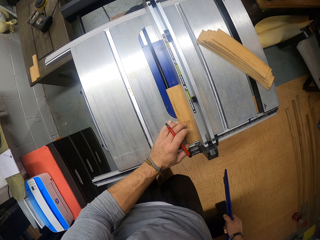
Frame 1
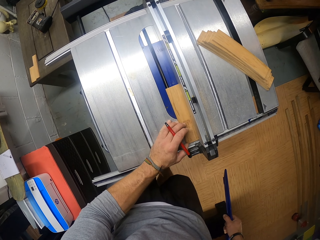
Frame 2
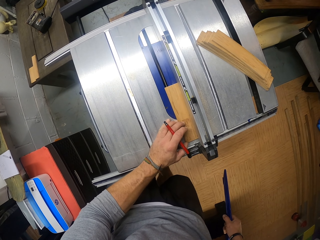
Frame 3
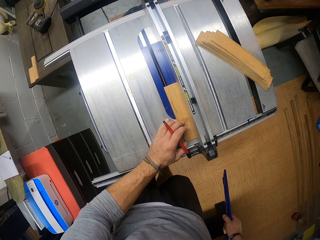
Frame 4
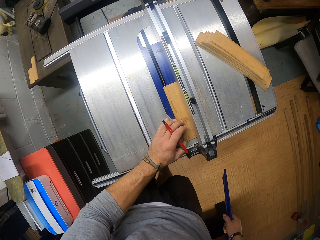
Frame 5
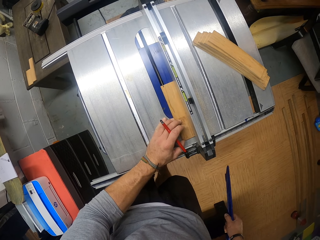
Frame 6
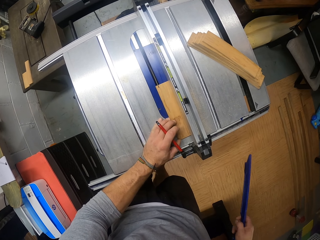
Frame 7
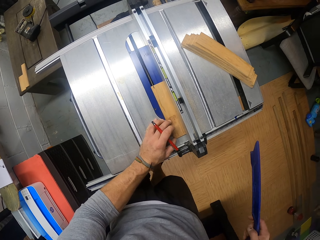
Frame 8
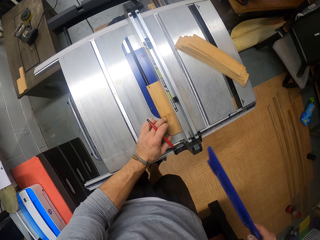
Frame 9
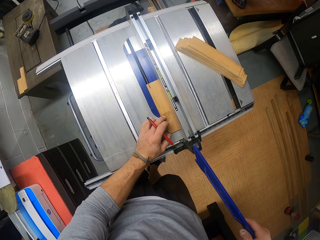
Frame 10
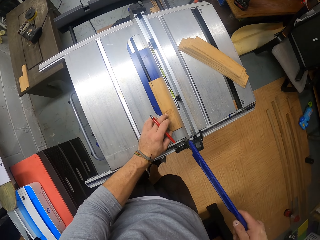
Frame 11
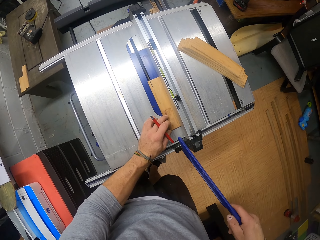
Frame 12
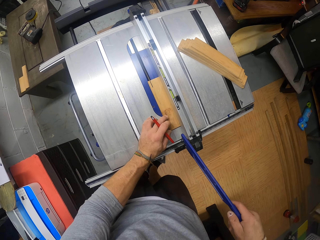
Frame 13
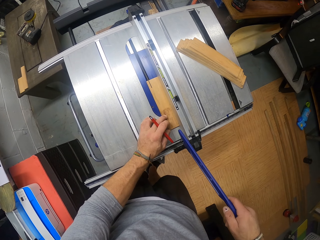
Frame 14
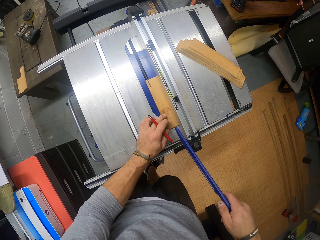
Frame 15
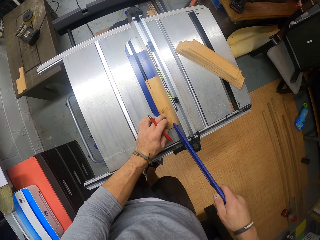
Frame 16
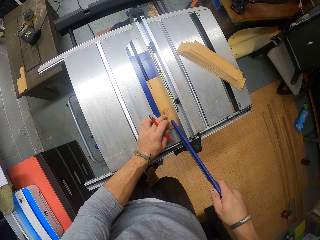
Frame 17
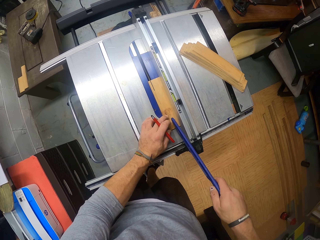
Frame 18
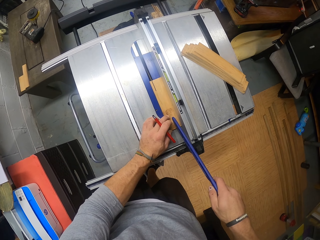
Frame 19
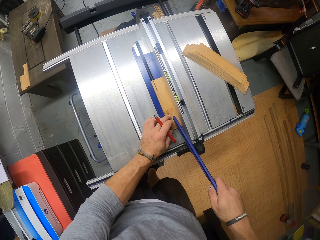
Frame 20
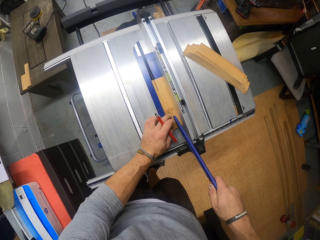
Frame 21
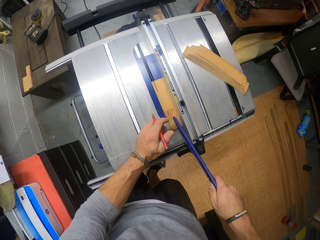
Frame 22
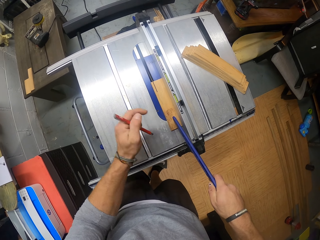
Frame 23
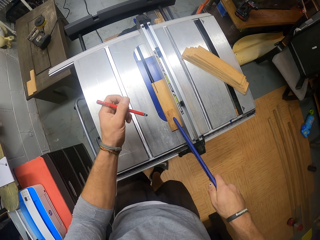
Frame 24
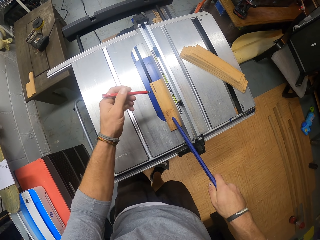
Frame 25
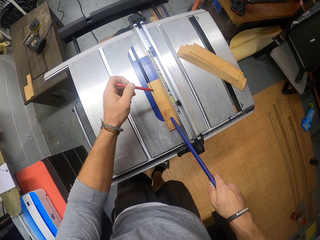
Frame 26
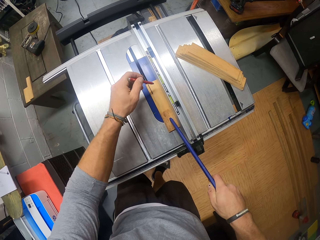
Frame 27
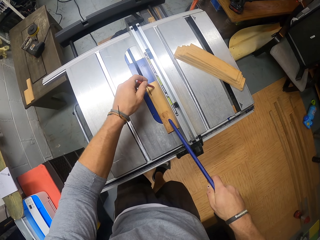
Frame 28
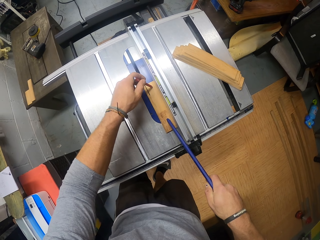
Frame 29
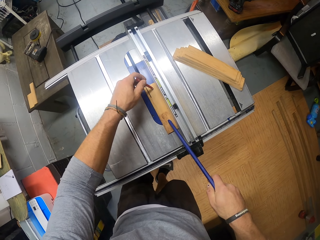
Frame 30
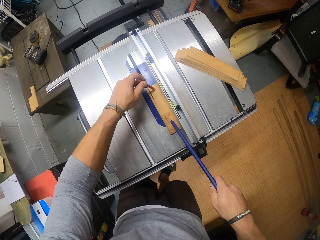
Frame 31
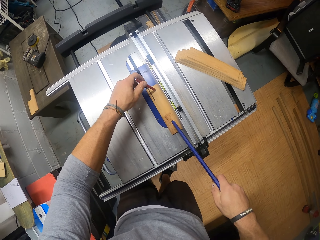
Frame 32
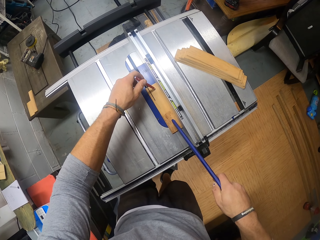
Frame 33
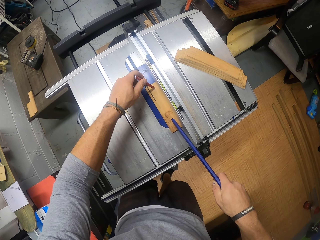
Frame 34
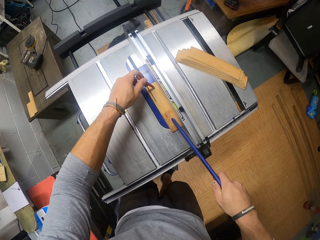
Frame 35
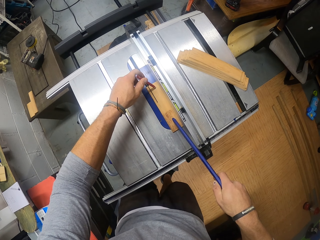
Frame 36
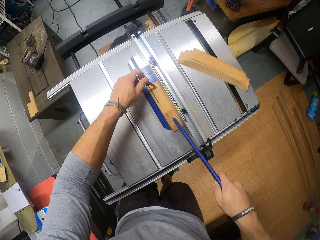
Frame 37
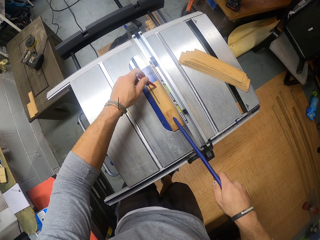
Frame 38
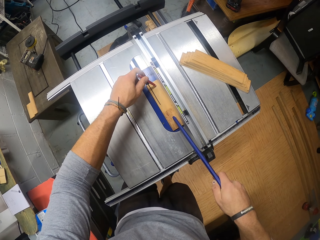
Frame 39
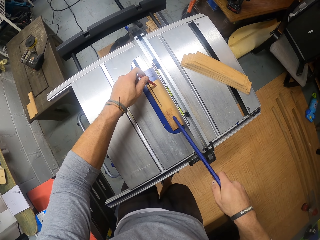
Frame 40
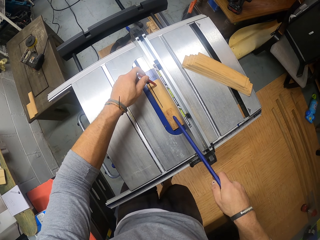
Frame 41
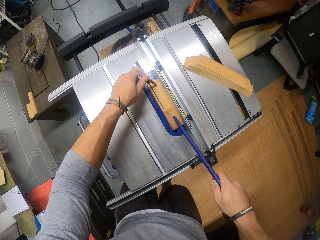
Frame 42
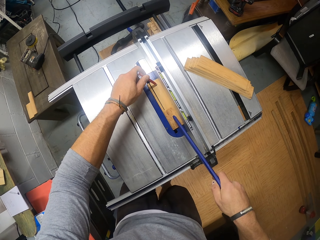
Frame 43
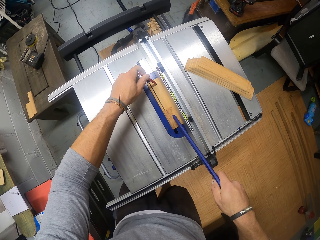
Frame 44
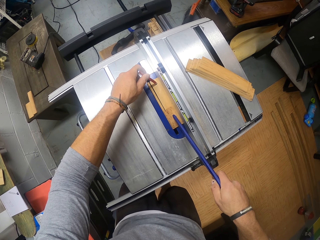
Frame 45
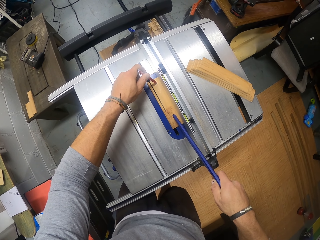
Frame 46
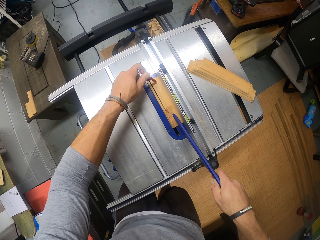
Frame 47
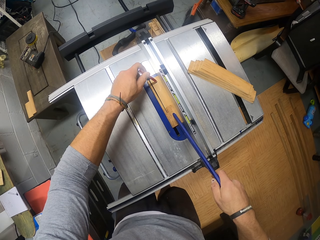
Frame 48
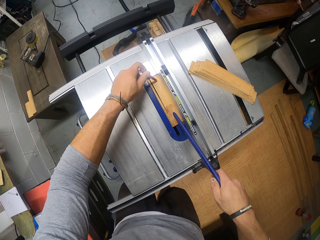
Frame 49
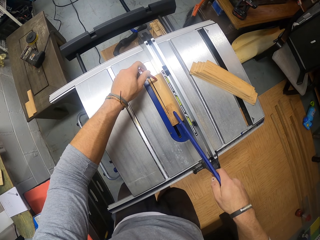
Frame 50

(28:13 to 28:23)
The camera wearer places the wood pusher in his right hand on the wood on the table saw. He removes his left hand from the piece of wood on the table saw. He places the pencil in his left hand on the wood on the table saw. He moves the piece of wood on the table saw with the pencil in his left hand and the wood pusher in his right hand.

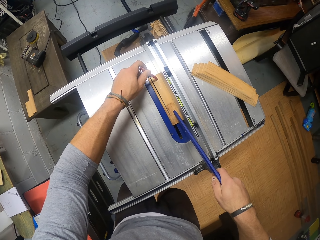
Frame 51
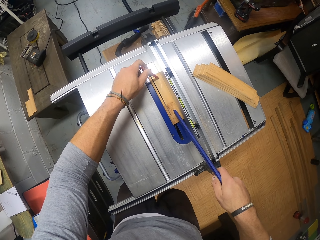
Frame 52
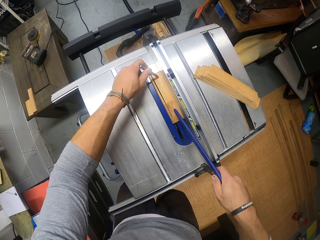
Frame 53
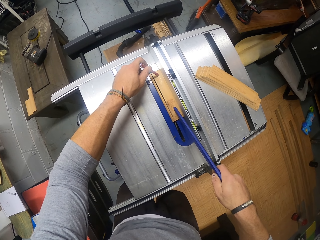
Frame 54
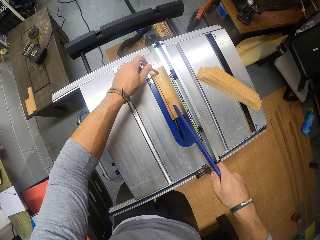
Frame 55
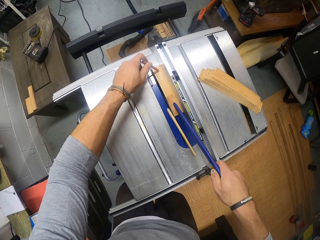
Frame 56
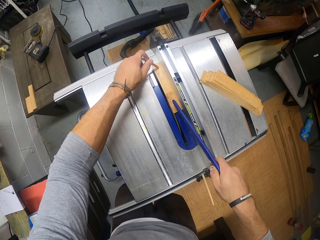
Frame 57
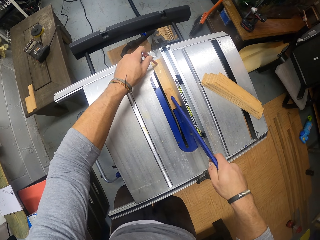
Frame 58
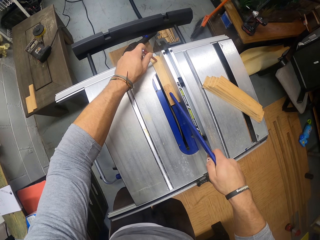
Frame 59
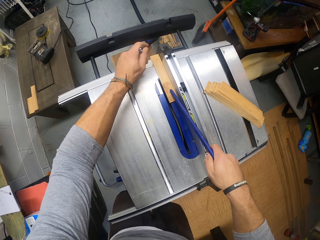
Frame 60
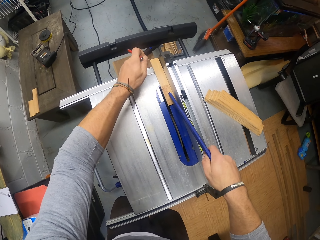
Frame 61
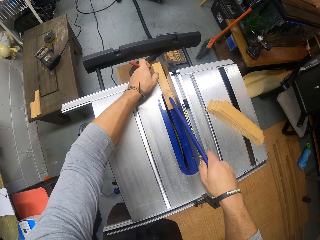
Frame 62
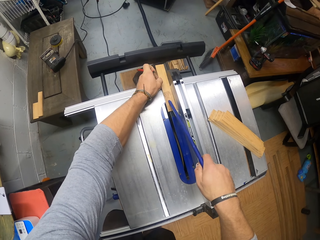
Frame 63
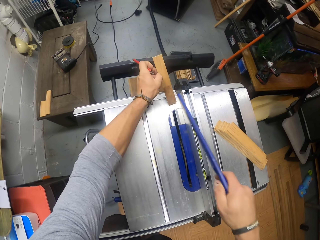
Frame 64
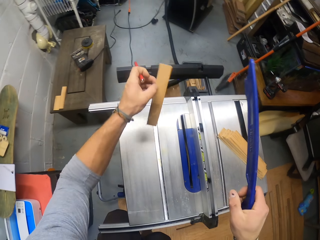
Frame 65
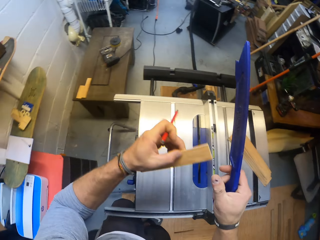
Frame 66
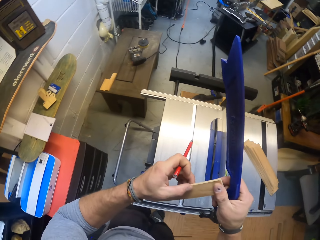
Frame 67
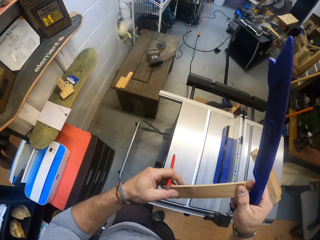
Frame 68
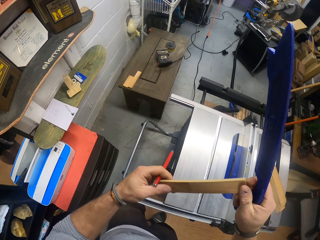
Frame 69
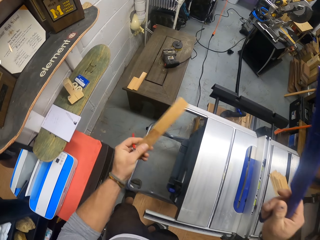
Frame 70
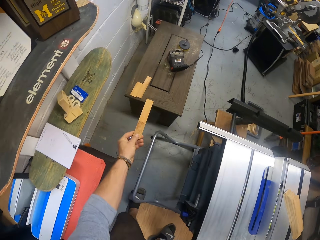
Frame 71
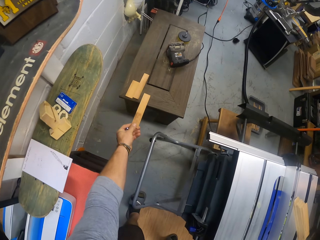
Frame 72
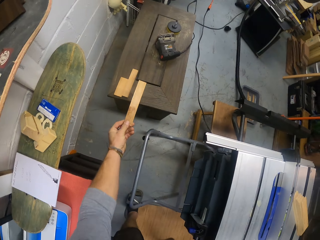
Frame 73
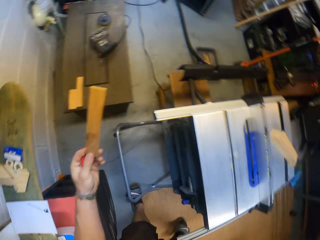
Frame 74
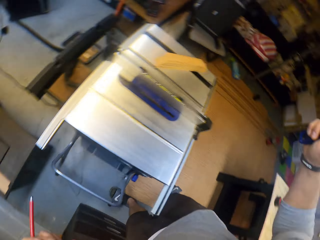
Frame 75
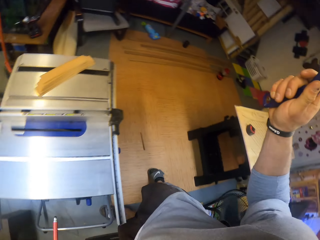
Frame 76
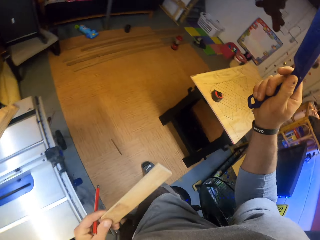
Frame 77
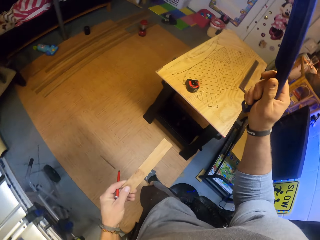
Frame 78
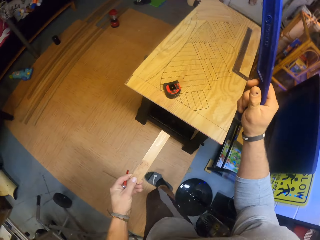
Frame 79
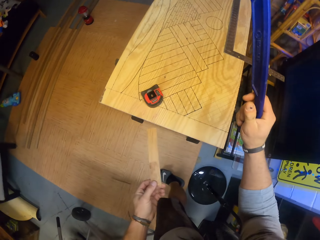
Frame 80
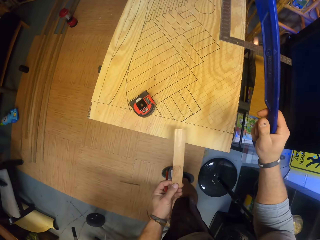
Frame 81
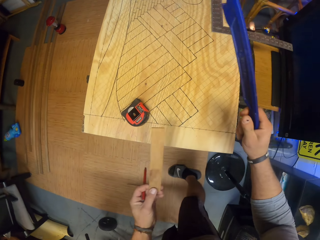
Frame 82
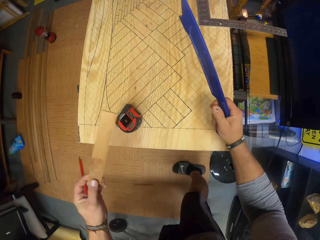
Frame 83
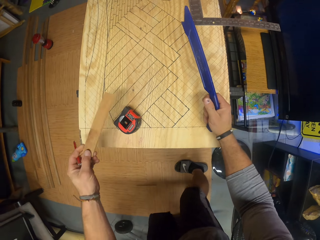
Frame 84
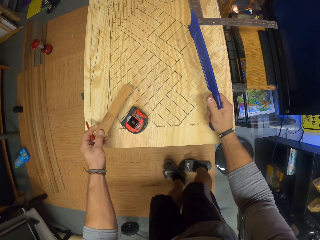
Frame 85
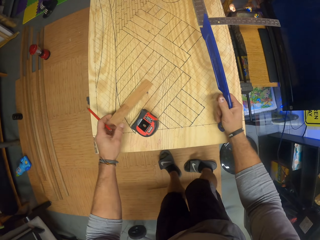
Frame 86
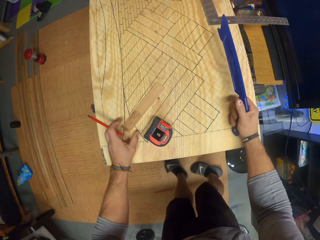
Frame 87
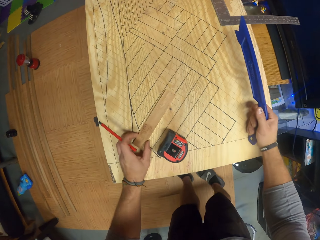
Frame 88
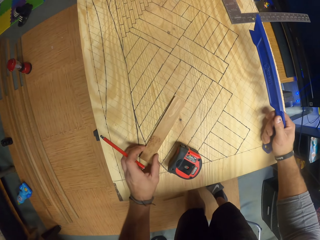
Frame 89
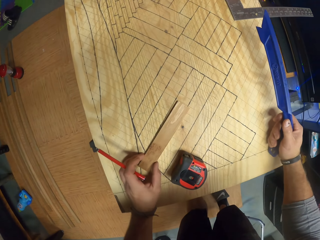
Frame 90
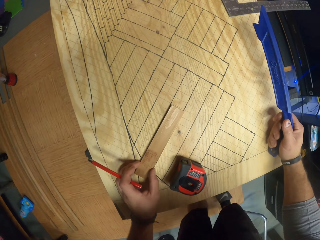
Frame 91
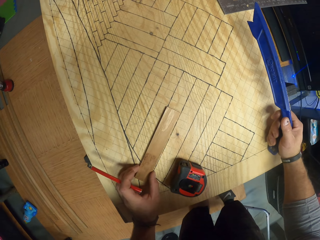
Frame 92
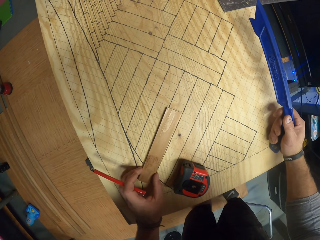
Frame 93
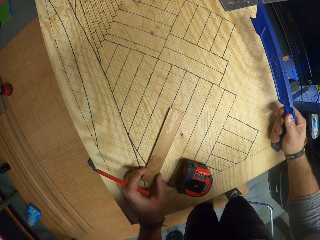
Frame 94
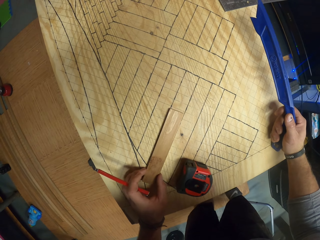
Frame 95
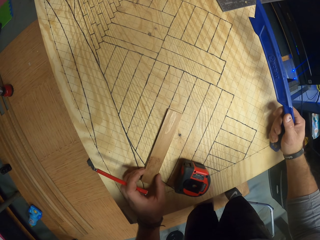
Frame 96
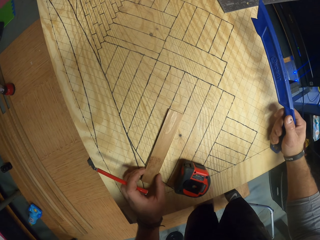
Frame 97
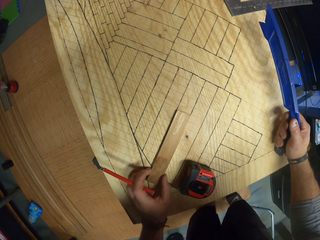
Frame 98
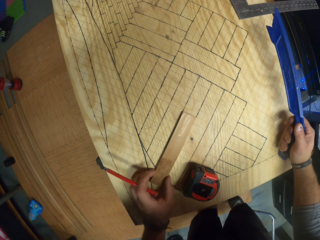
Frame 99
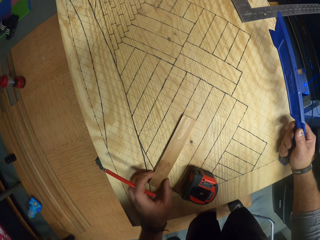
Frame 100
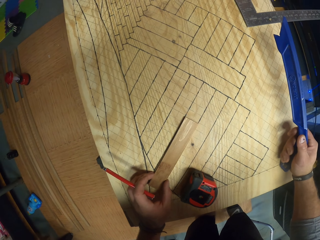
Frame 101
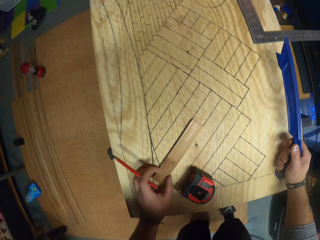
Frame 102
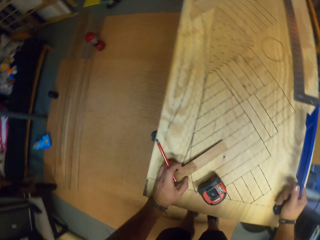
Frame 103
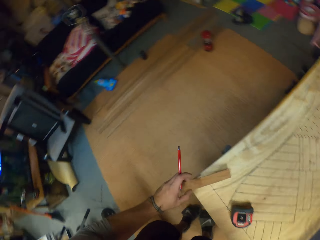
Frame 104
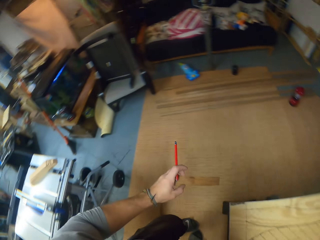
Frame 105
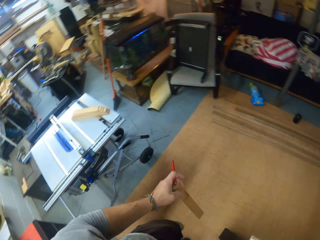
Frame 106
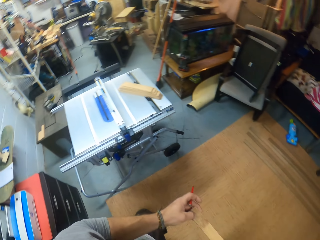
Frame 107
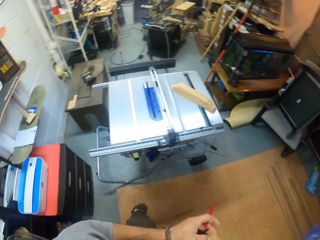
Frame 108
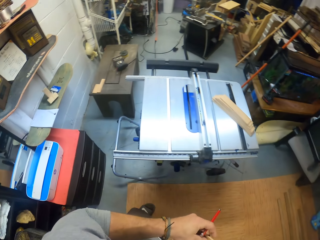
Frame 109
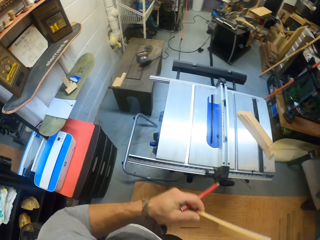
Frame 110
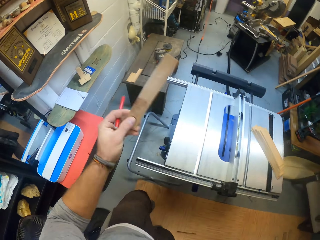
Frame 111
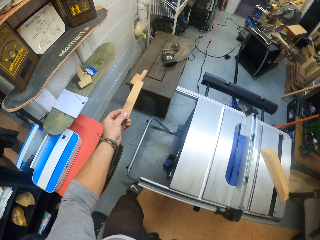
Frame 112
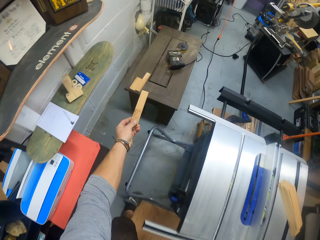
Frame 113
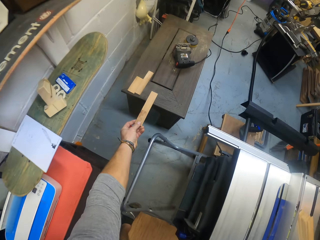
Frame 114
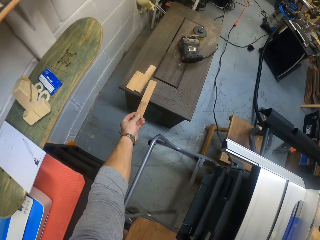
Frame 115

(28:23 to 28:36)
The camera wearer removes the pencil in his left hand from the wood on the table saw. He pulls the piece of wood from the table saw with his left hand. He removes the wood pusher in his right hand from the wood on the table saw. He holds the piece of wood in both hands. He removes his right hand from the piece of wood in both hands. He places his right hand on the plank. He places the piece of wood on the plank with his left hand. He moves the piece of wood on the plank with his left hand. He picks up the piece of wood from the plank with his left hand. He holds the wood.
